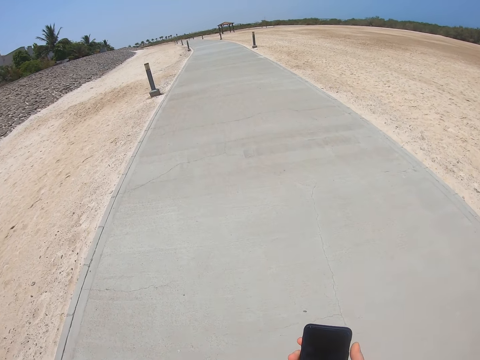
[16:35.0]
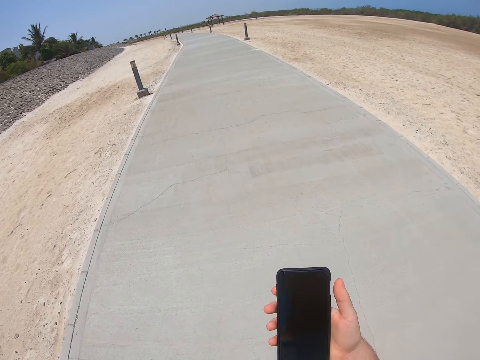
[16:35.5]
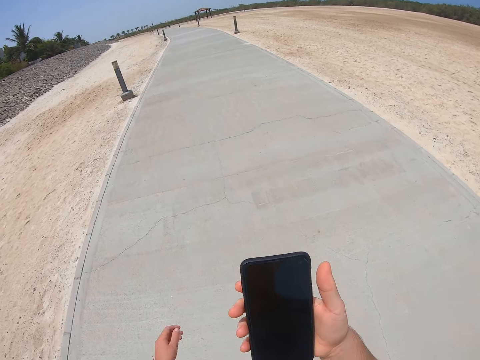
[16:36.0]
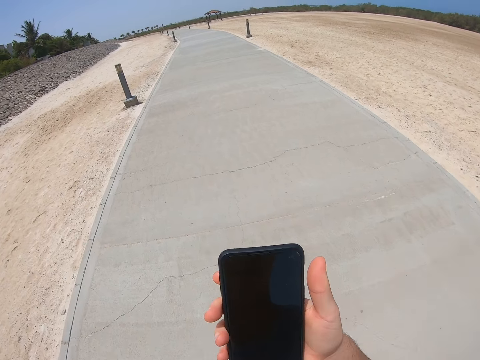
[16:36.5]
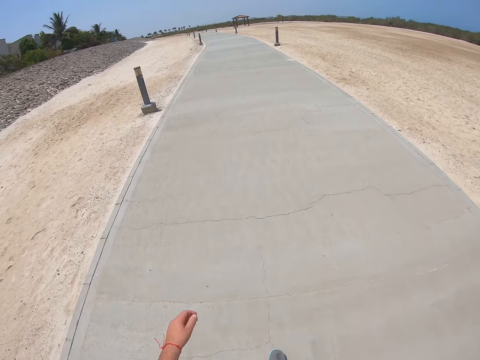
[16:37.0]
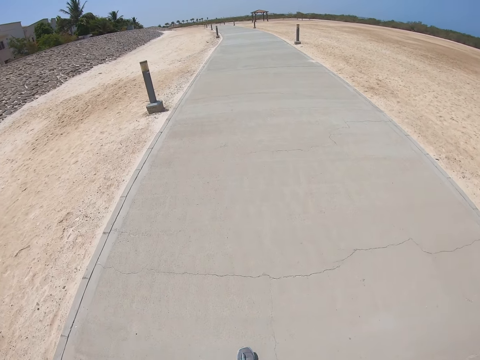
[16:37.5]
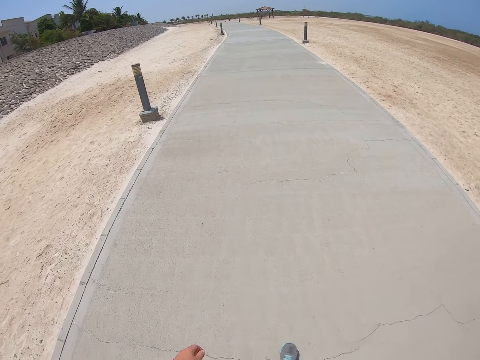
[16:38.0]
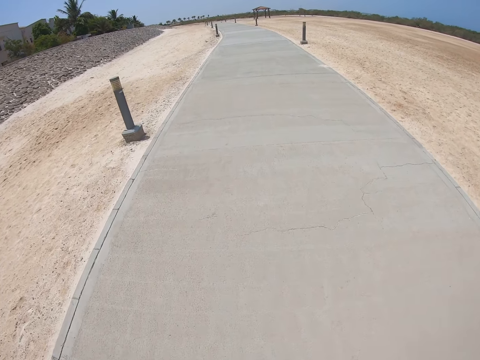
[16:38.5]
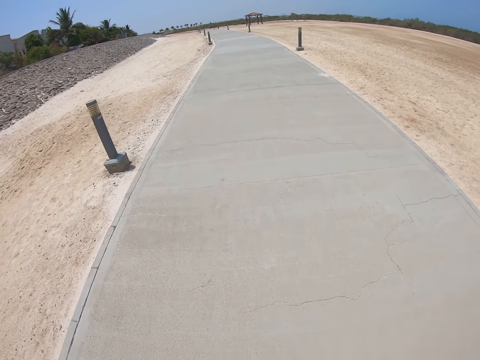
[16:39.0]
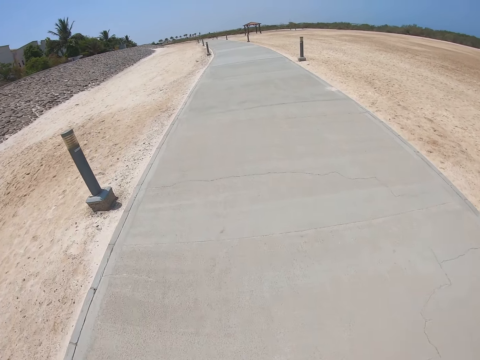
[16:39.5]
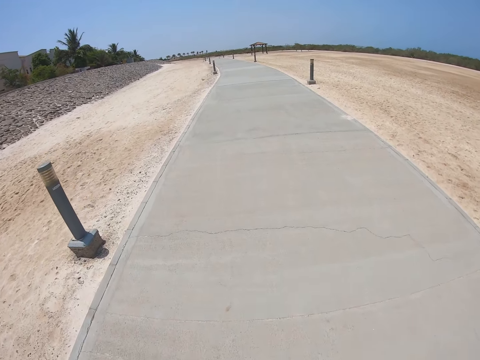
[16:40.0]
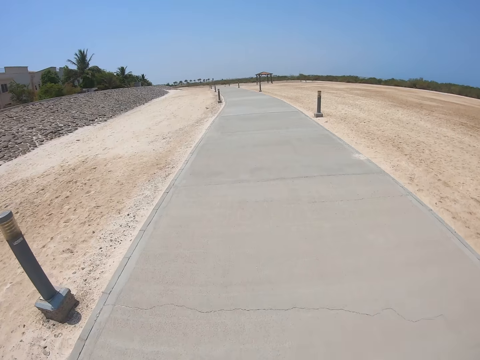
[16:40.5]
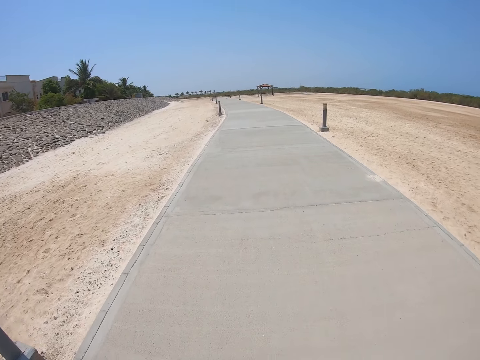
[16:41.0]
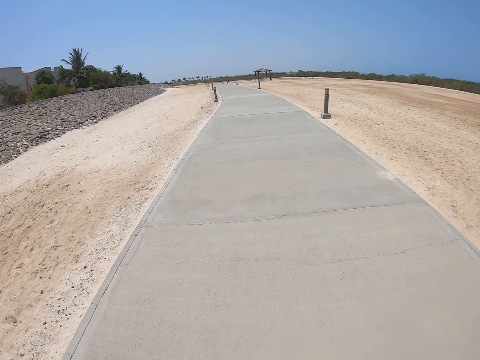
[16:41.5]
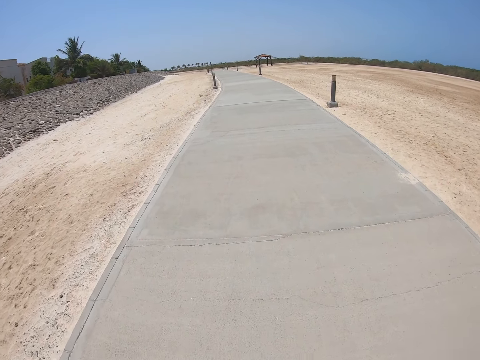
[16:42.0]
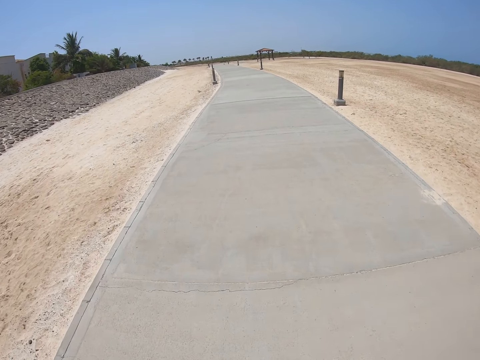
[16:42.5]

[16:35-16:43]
The camera wearer moves the phone away.
